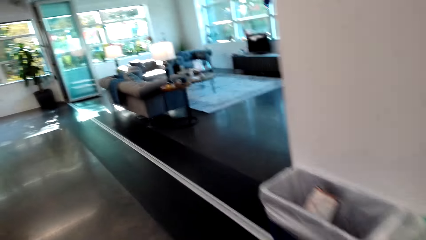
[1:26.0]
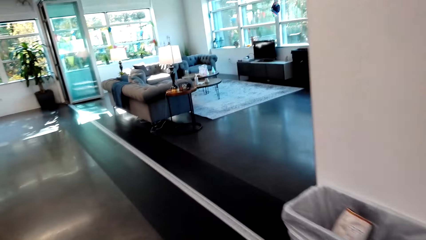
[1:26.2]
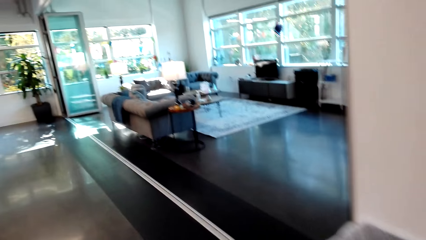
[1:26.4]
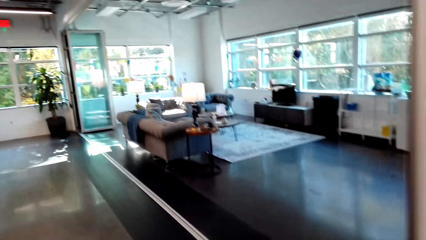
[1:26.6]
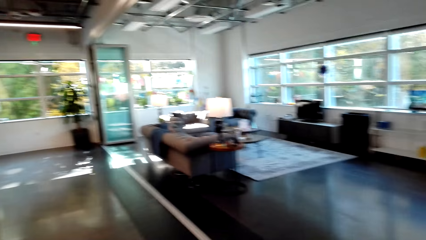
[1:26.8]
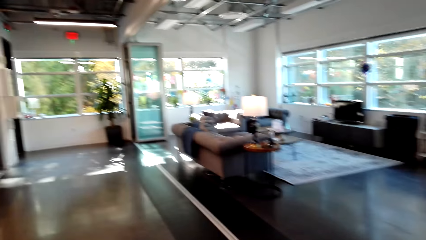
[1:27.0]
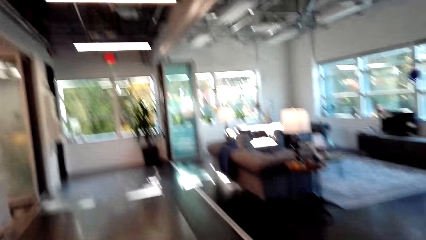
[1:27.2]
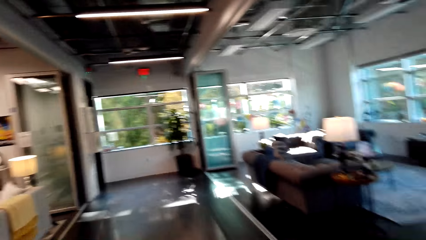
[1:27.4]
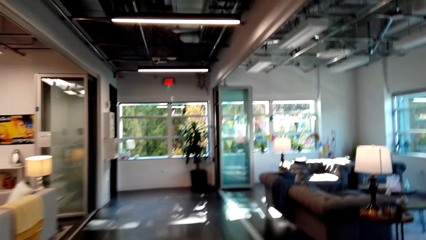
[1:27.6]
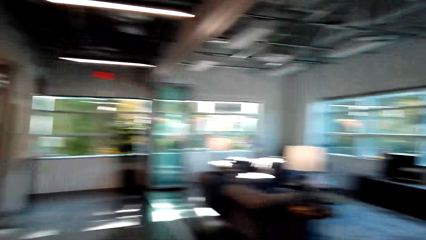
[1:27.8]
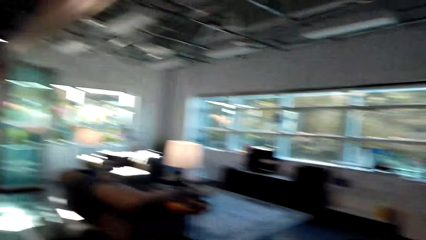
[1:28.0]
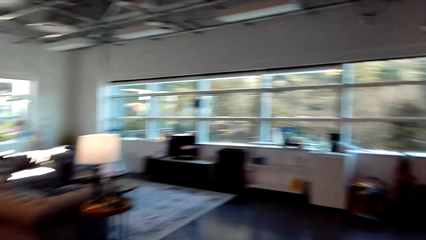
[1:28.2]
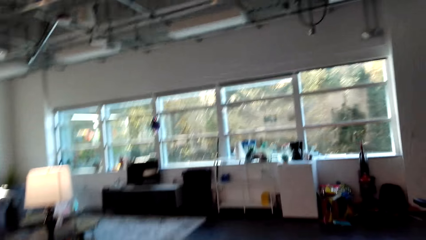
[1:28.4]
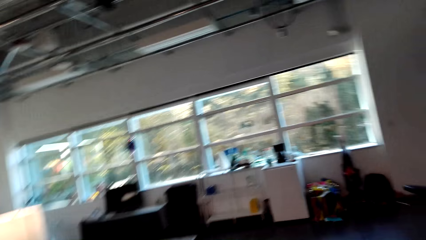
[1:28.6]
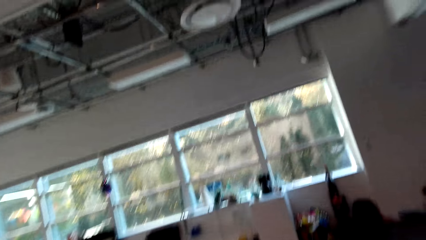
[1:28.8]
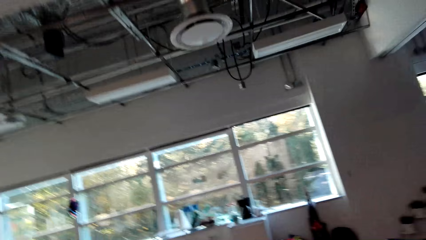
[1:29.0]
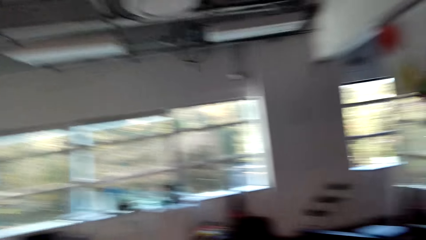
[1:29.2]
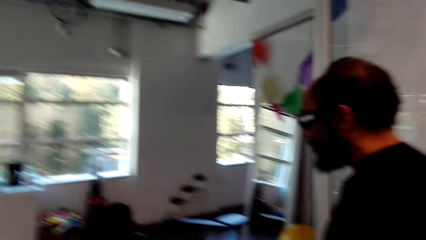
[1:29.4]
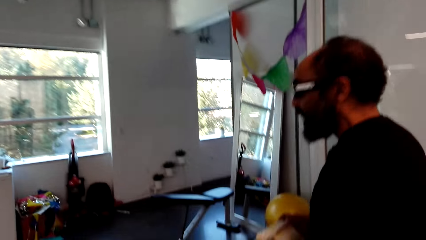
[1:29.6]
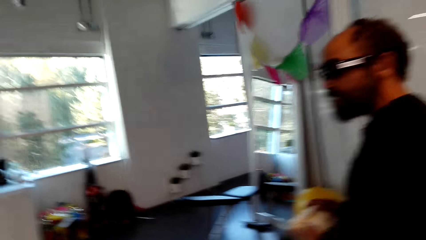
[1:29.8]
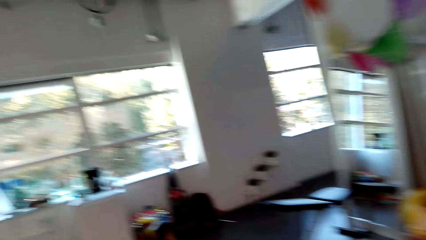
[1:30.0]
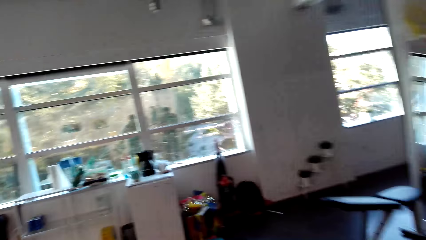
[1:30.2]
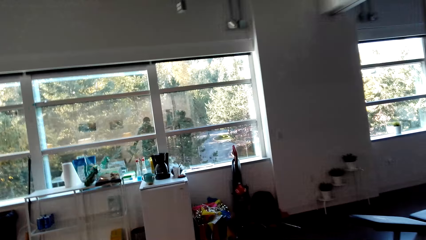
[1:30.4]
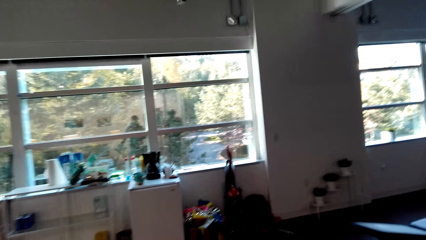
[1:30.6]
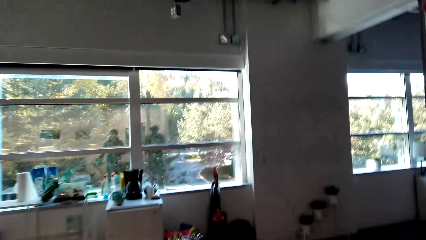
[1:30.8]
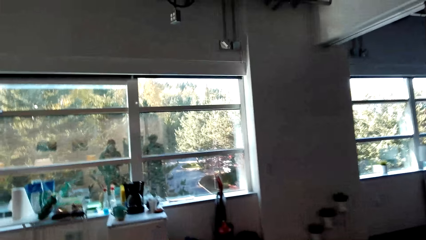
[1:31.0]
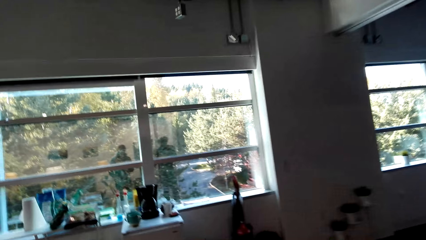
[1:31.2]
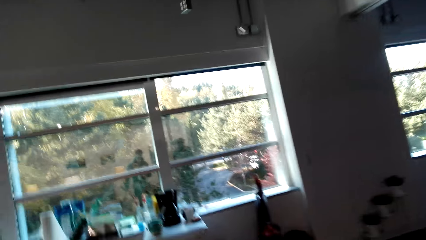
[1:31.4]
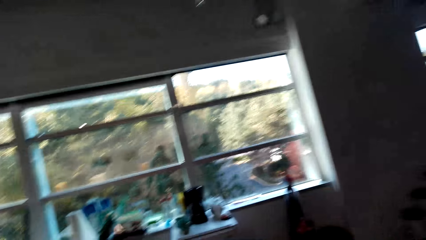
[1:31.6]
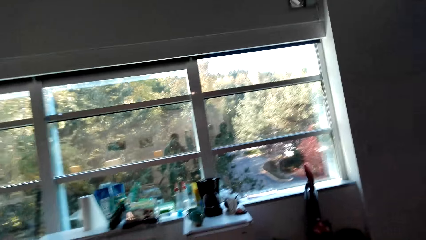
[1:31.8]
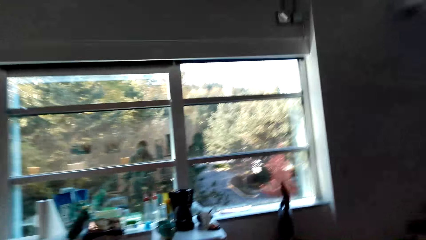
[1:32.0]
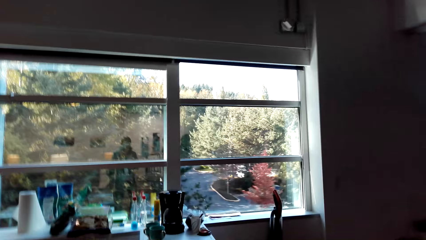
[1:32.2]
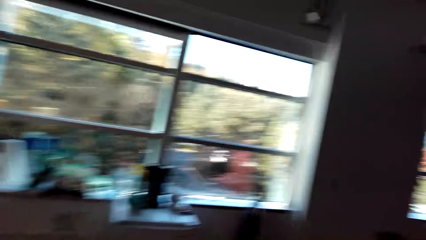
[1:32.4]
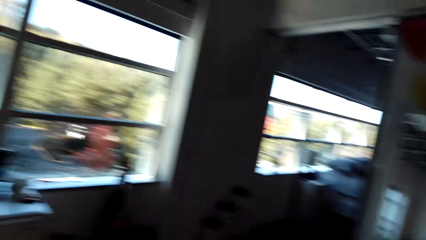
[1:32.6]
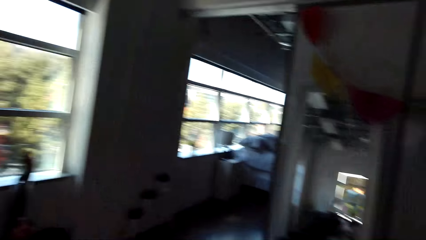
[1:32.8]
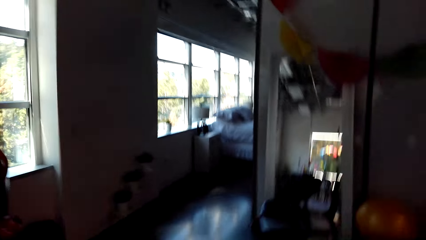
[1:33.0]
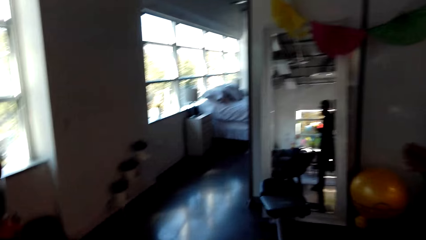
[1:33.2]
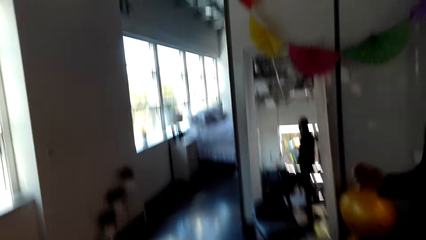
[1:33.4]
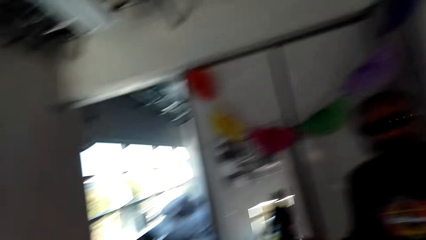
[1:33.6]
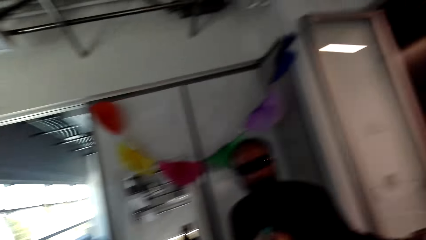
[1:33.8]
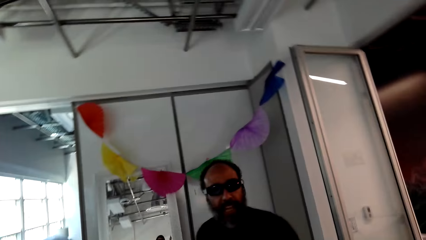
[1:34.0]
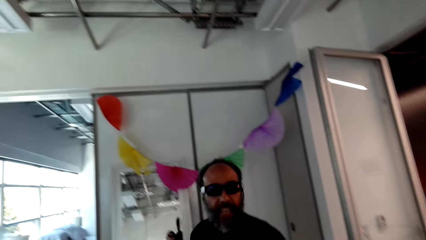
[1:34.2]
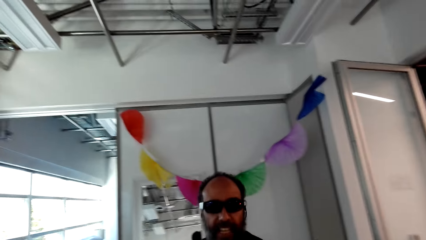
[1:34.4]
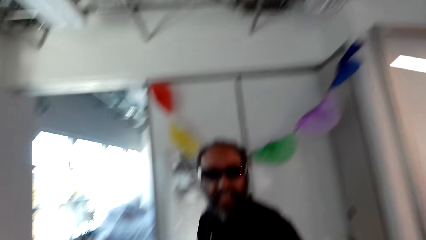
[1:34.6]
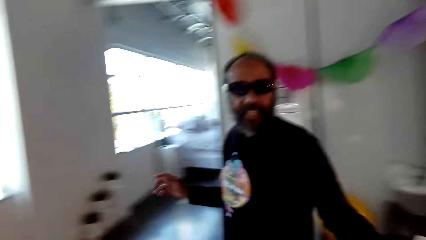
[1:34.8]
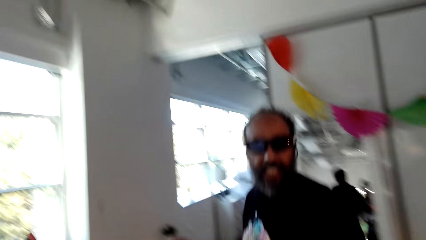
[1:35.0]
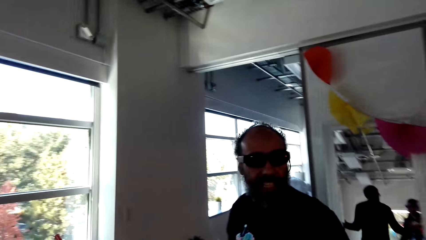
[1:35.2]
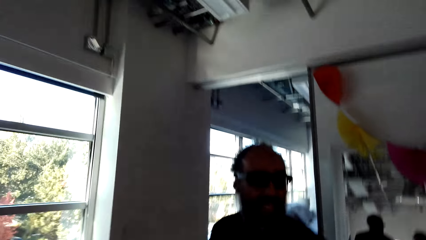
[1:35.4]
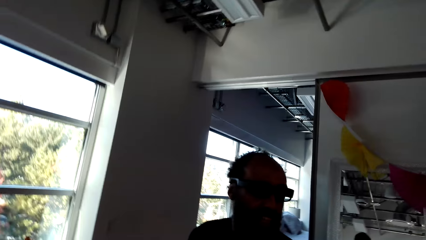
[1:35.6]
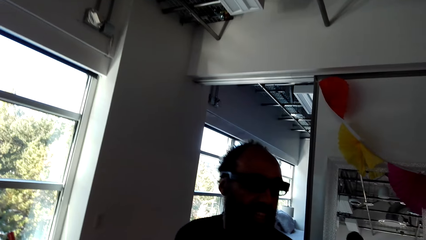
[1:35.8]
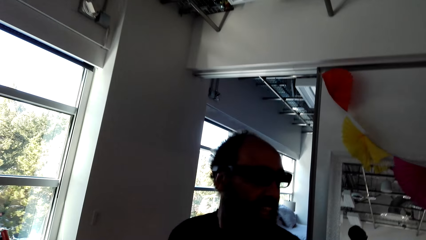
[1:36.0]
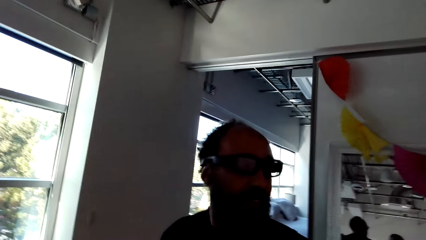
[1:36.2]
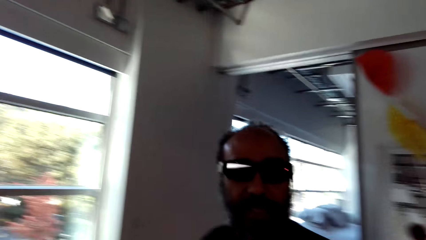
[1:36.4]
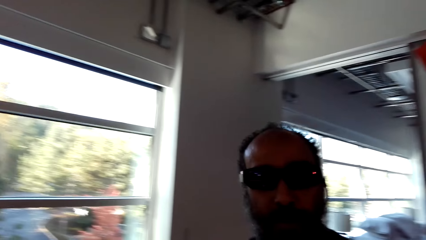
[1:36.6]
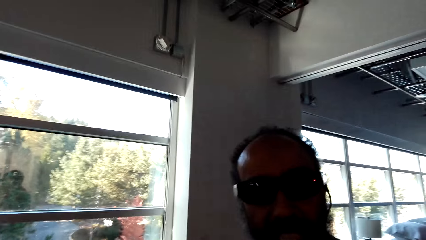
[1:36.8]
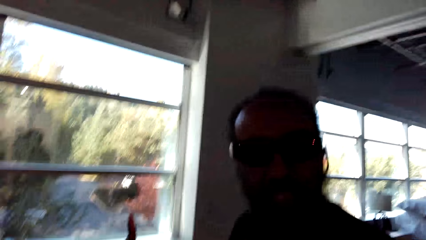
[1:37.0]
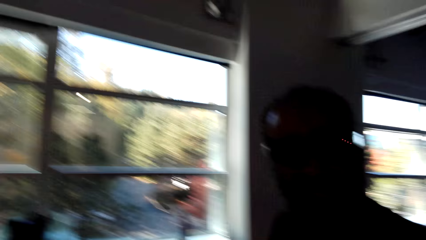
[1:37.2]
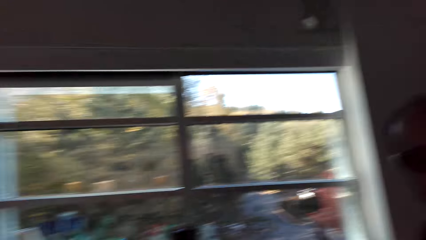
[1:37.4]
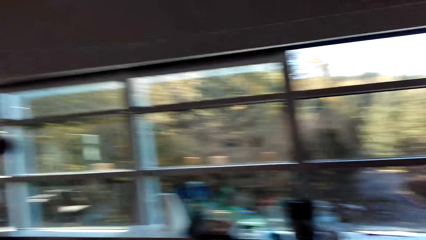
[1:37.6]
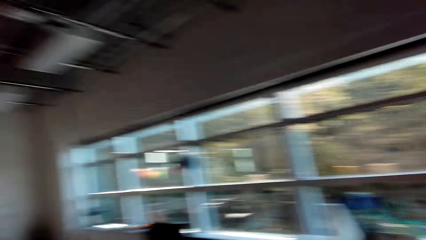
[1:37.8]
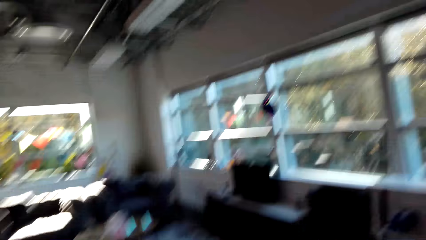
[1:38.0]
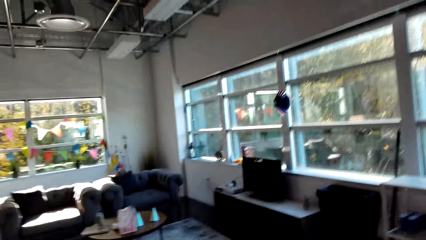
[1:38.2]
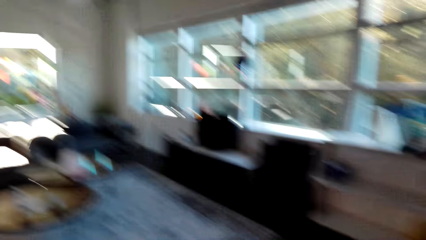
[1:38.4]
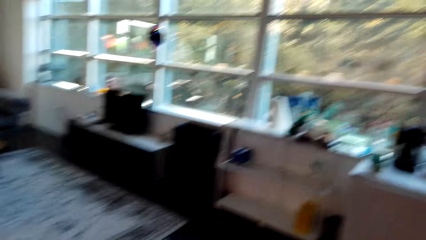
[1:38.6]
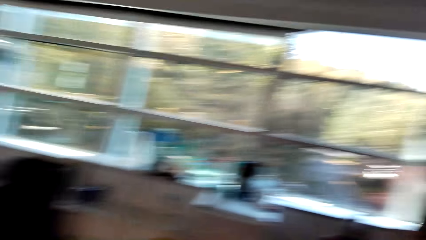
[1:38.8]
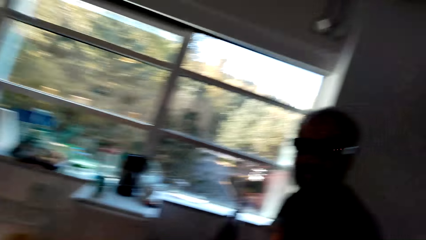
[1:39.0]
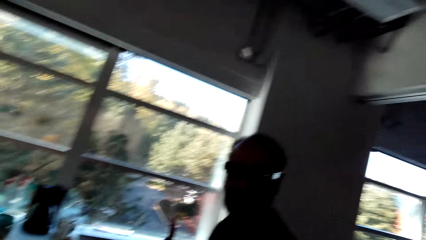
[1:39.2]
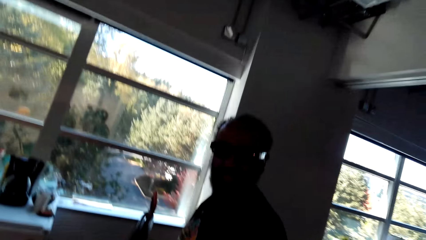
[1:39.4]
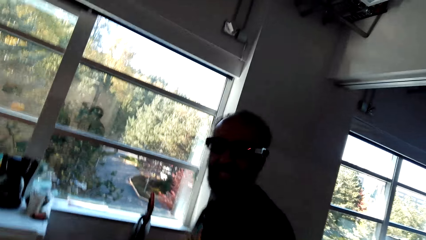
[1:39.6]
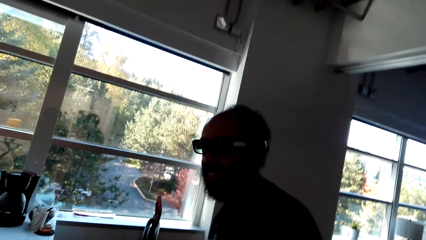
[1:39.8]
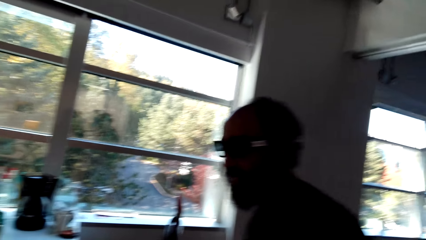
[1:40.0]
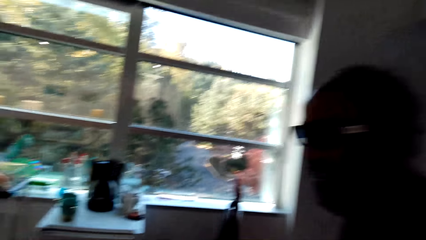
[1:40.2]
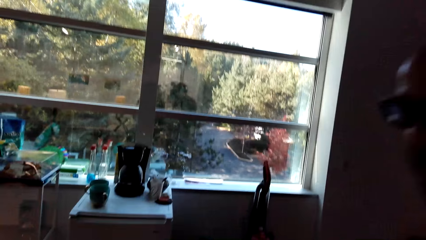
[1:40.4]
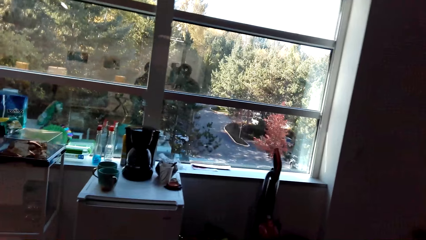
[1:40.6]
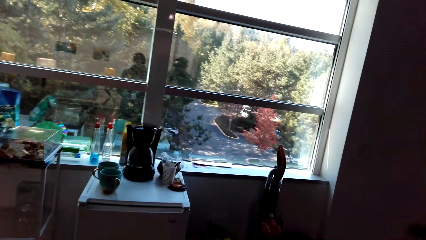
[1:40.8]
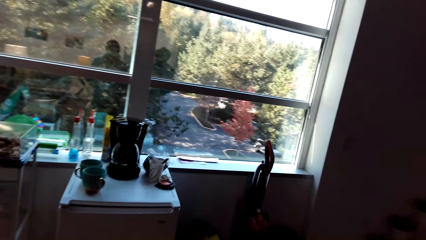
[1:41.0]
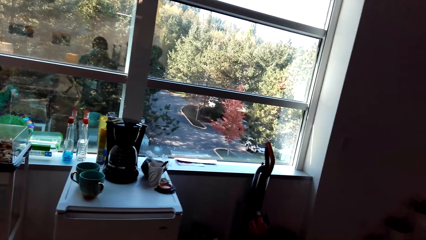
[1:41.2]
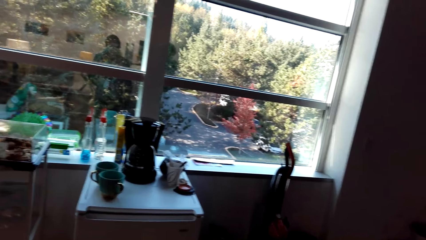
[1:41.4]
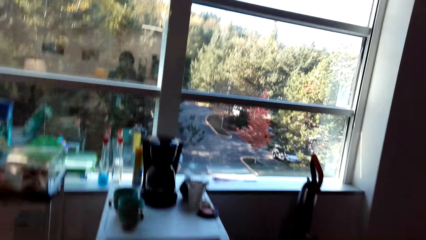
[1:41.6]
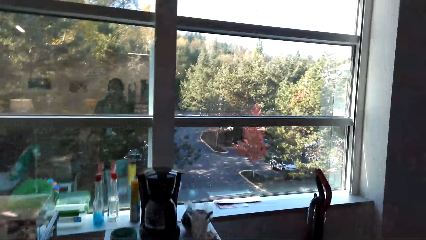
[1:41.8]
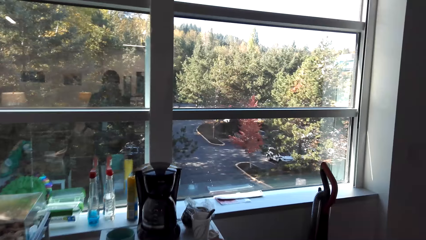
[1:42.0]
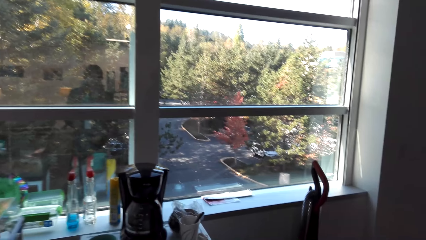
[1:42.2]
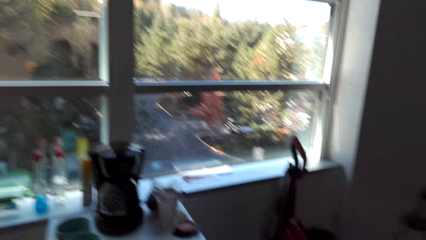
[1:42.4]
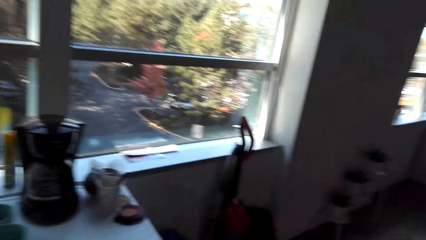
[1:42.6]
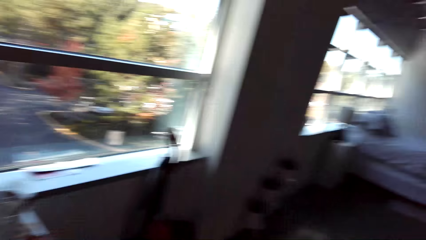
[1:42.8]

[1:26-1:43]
A man walks around the room.
